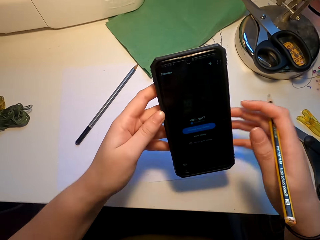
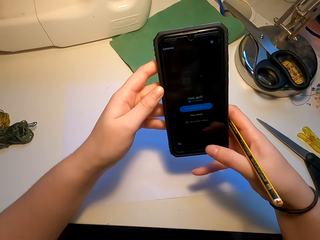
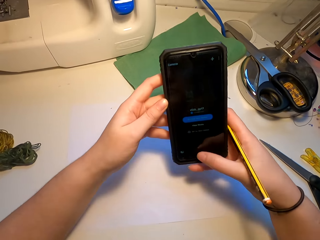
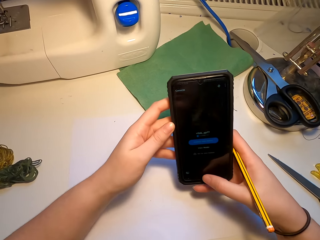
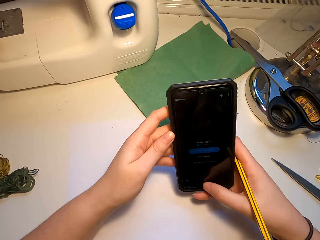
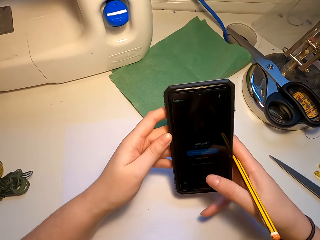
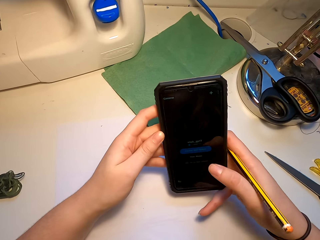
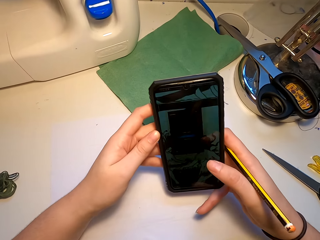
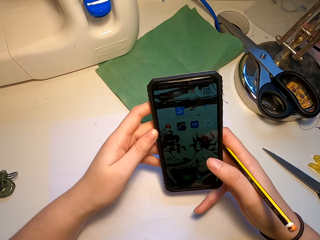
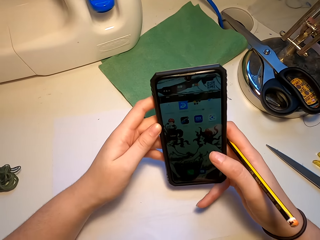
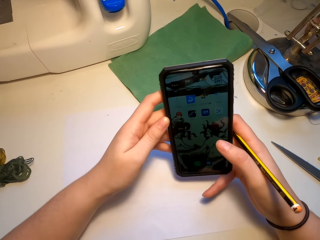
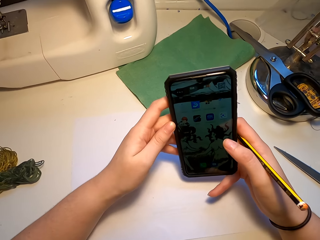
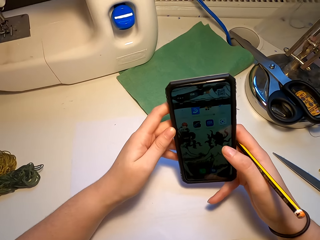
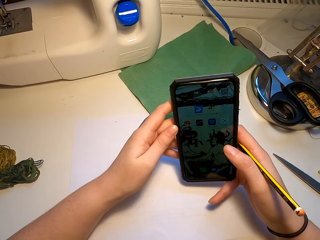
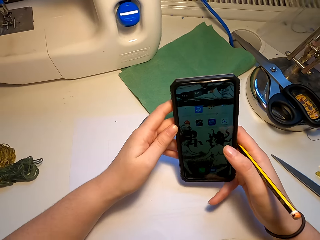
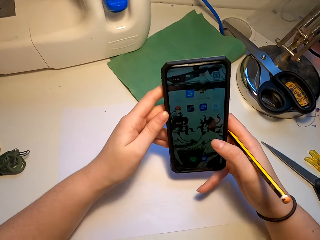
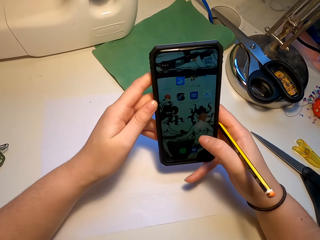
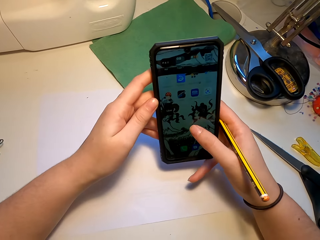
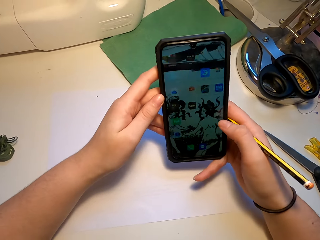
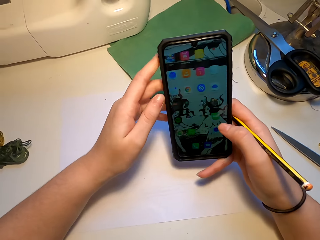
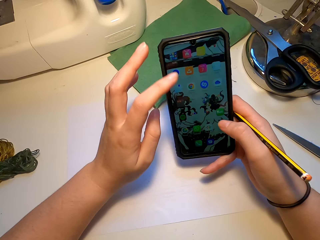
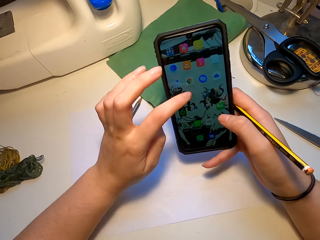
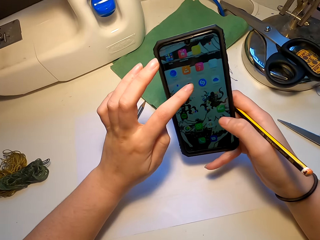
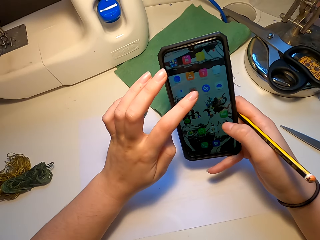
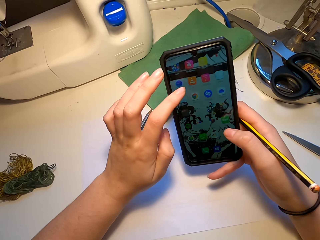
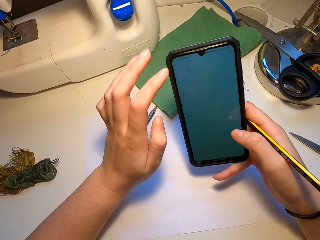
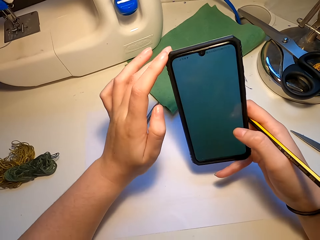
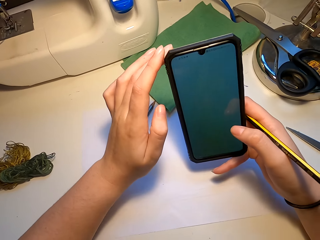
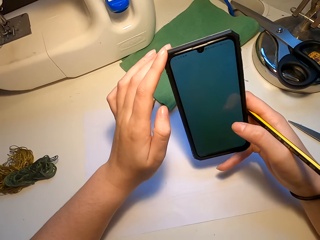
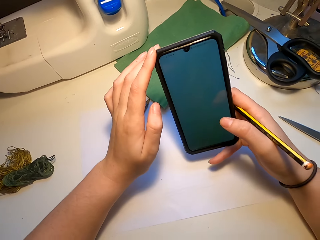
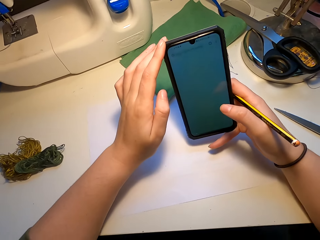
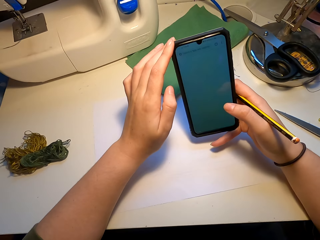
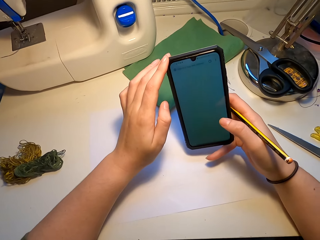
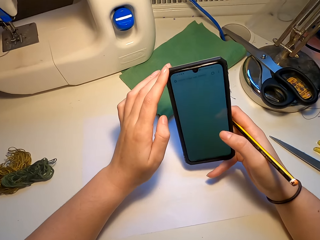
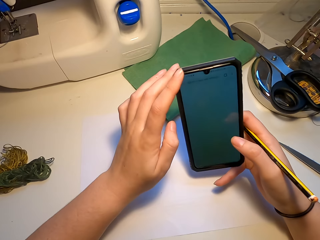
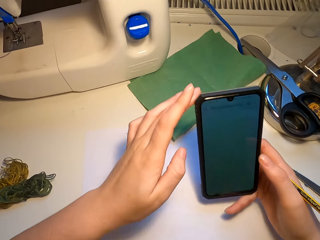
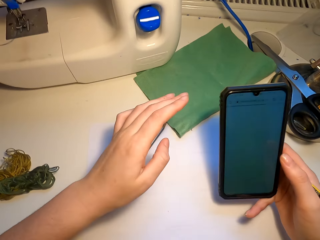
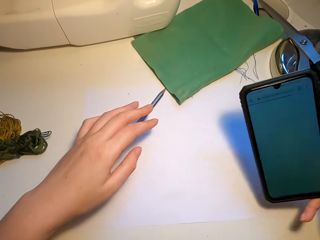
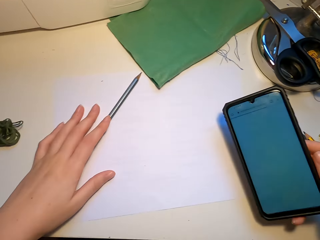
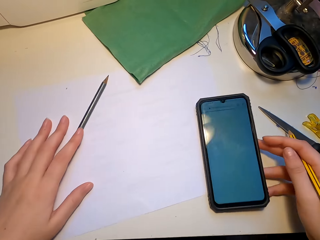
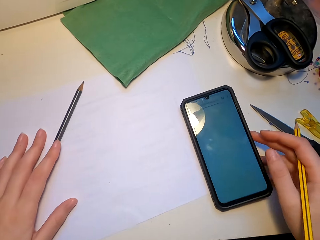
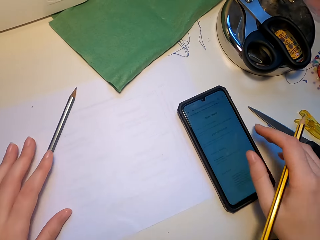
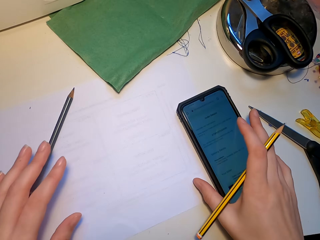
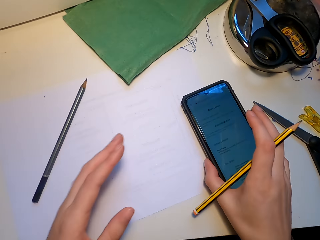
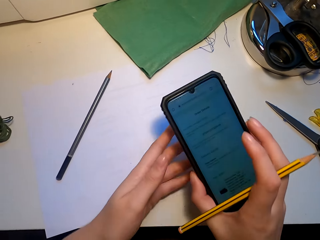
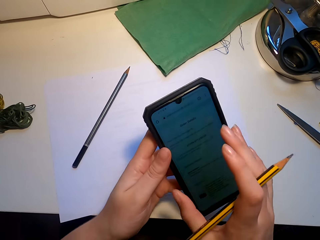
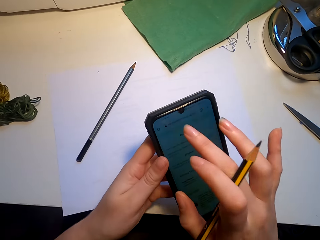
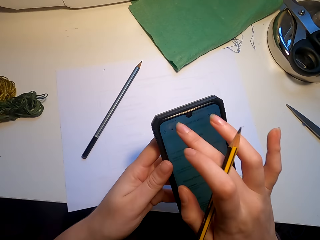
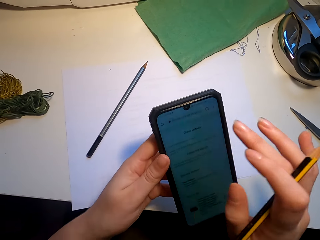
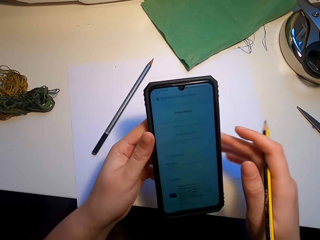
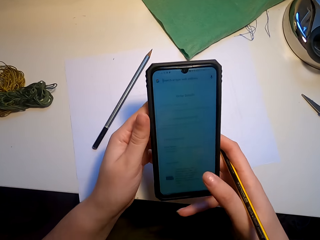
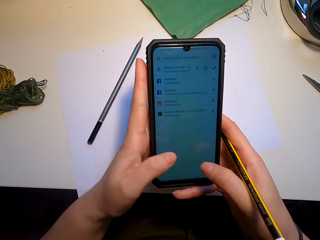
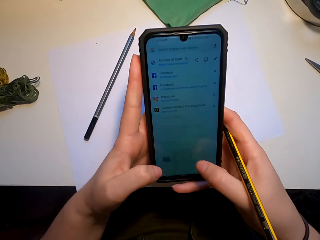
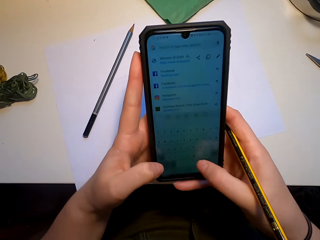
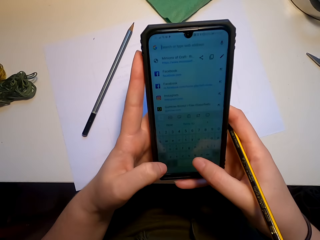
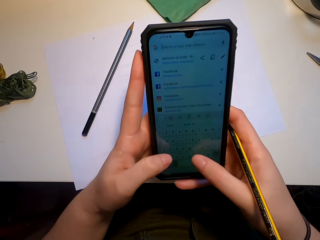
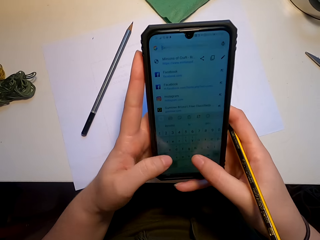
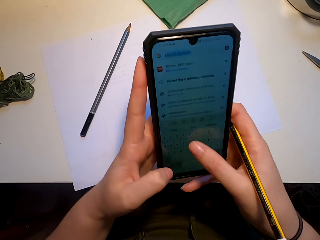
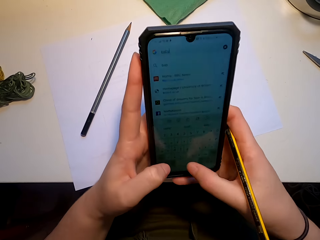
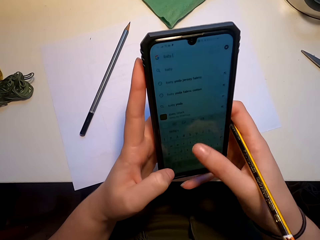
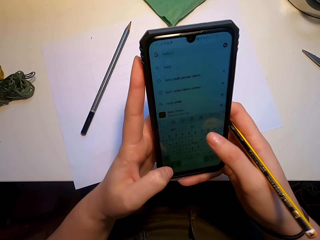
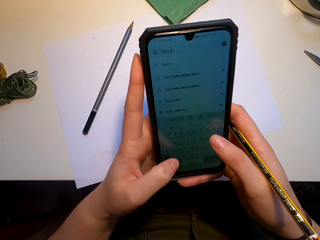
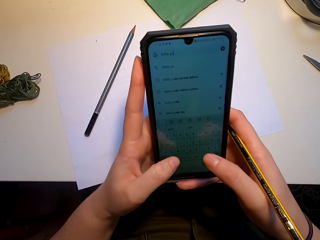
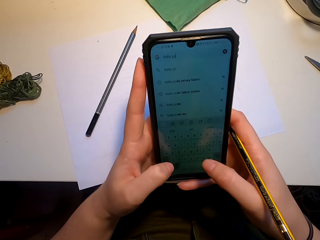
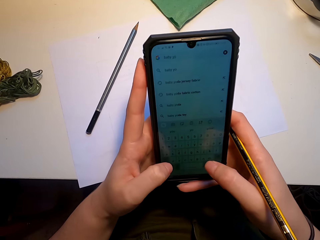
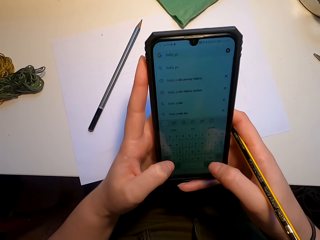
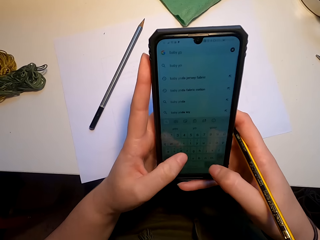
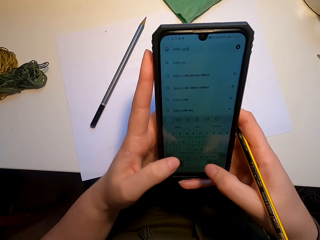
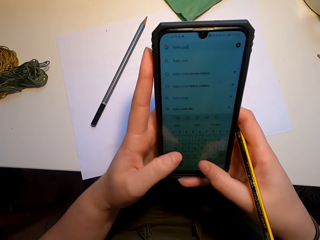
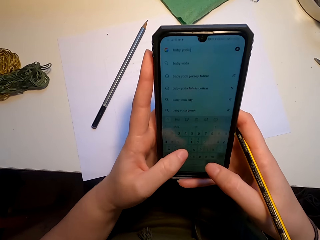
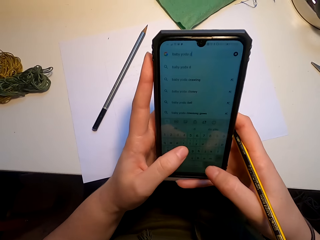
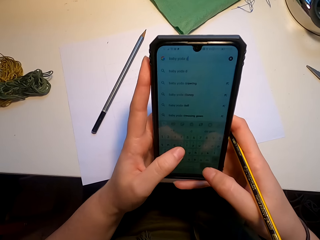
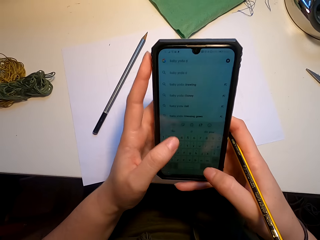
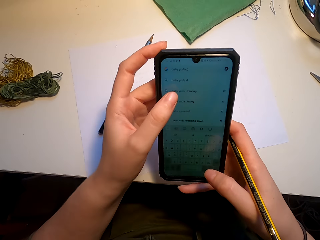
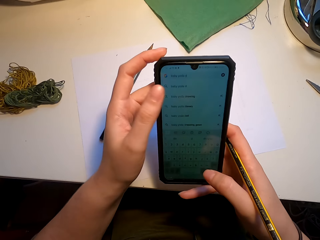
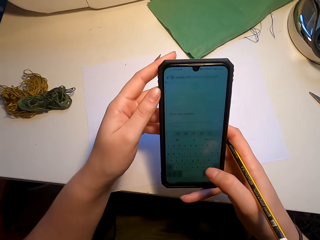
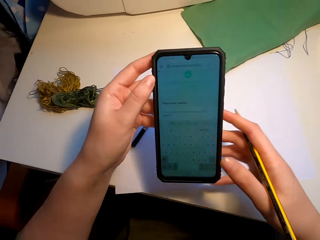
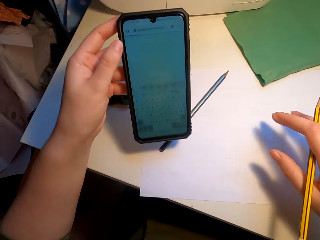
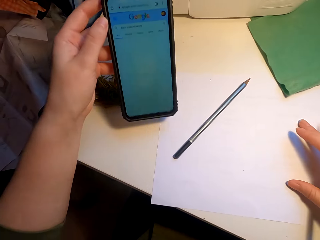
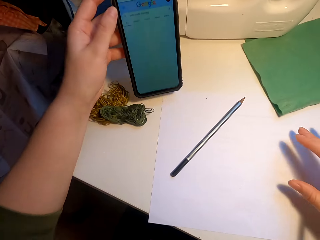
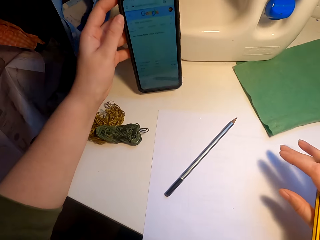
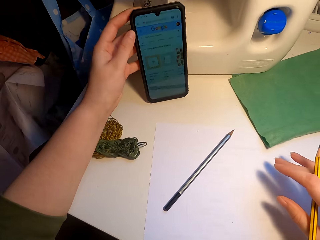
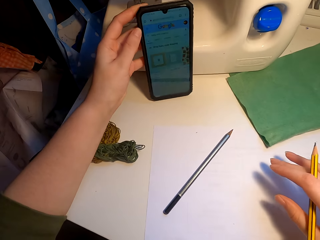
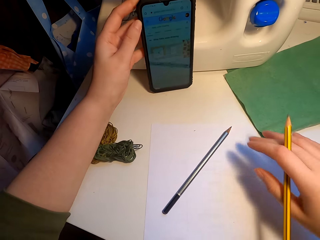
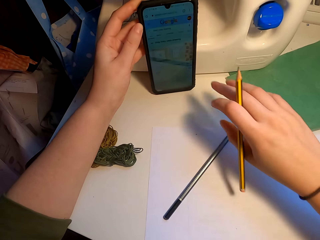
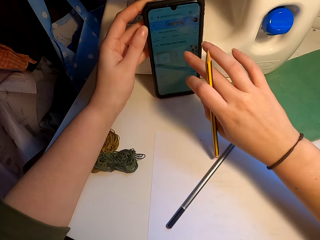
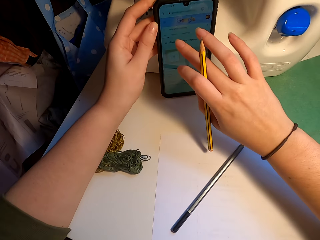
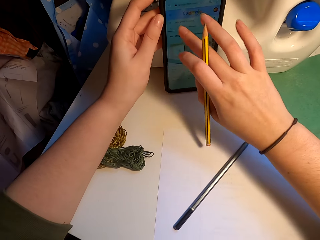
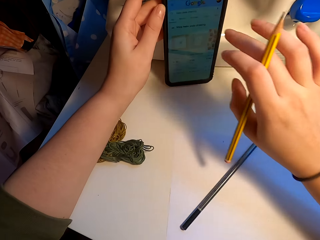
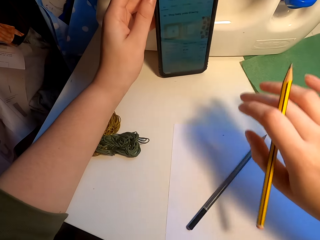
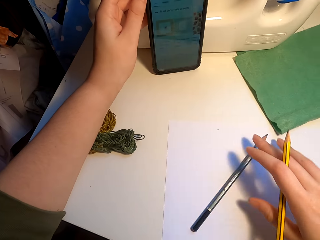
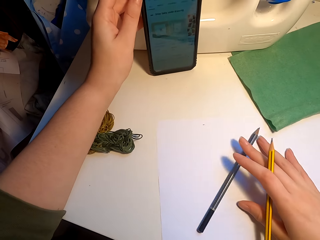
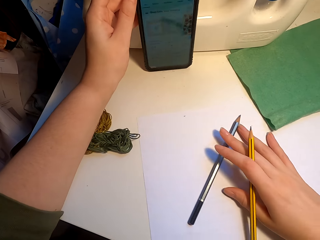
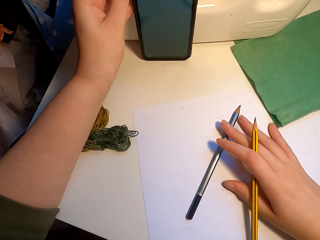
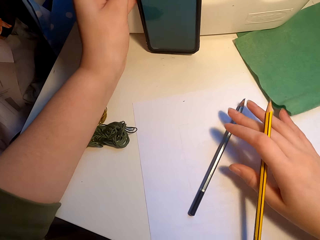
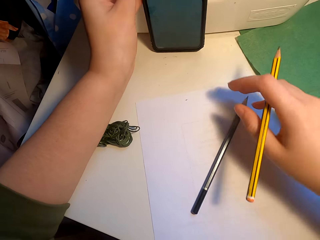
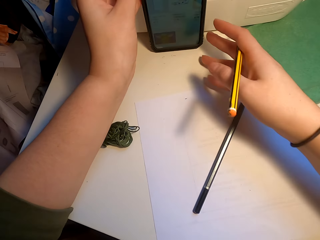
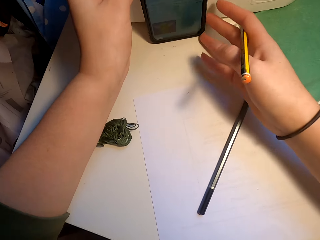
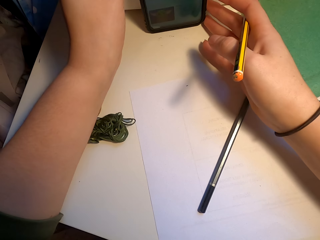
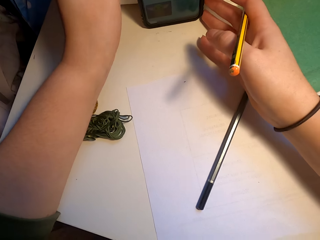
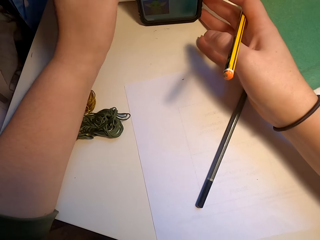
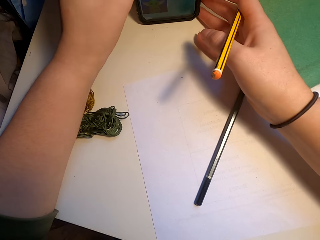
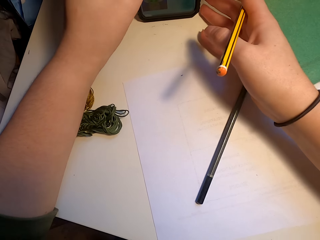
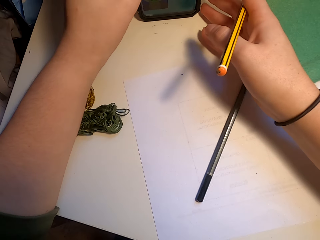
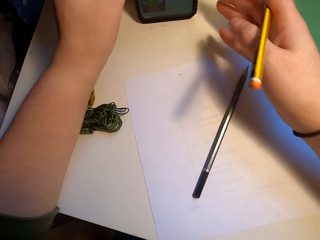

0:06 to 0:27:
The camera wearer touches the phone screen. They look at the phone screen, touch the phone button, look at the phone screen, touch the phone screen, look at the phone screen and touch the phone screen. They put the phone on the table. They pick up the phone on the table. They look at the phone screen and touch the phone screen. They operate their phone. They look at the phone screen and type. They put the phone on the table. They touch the phone screen. They touch the phone.
